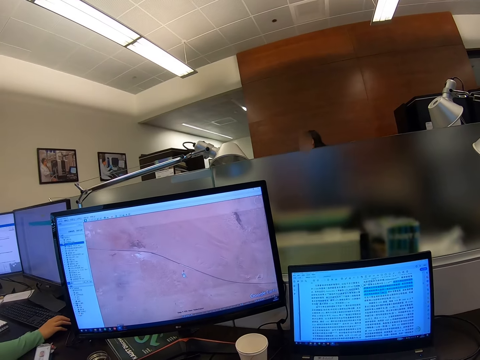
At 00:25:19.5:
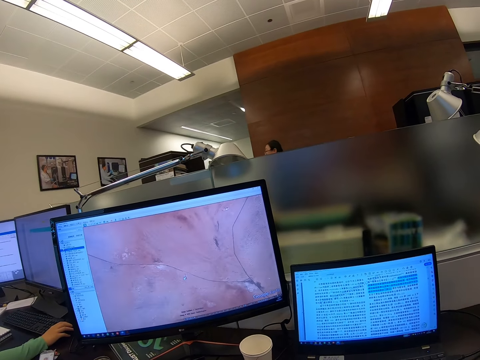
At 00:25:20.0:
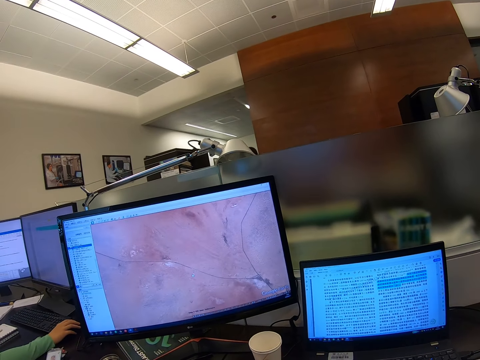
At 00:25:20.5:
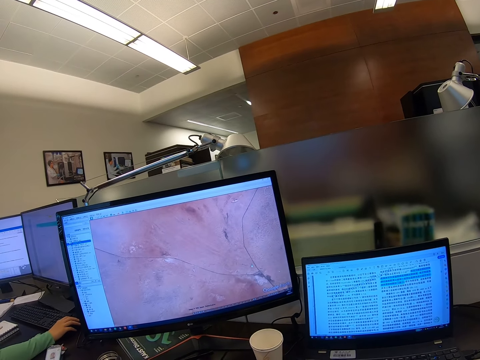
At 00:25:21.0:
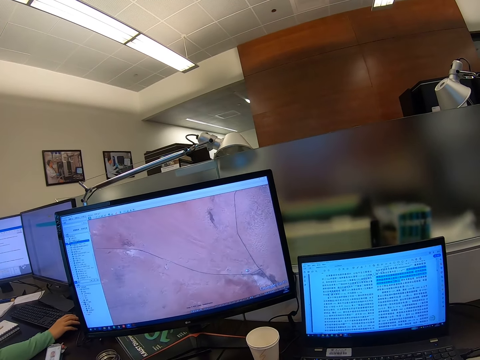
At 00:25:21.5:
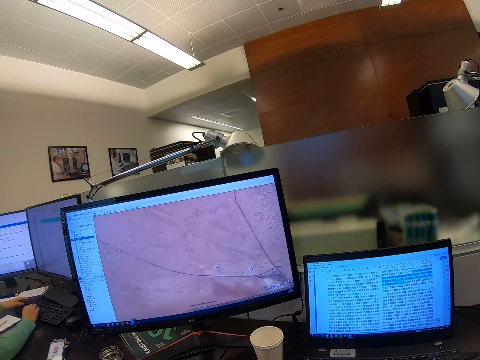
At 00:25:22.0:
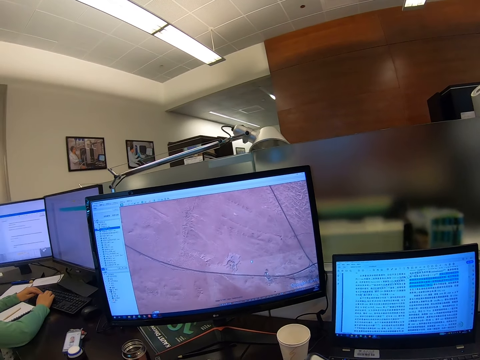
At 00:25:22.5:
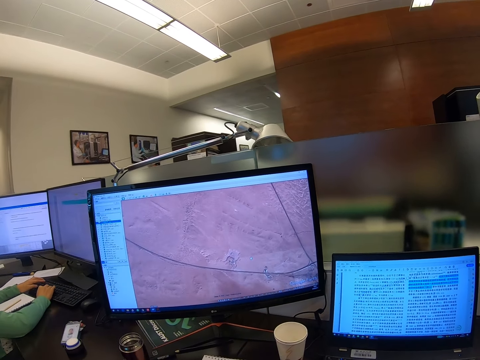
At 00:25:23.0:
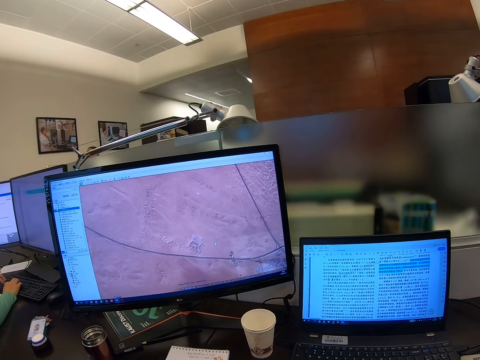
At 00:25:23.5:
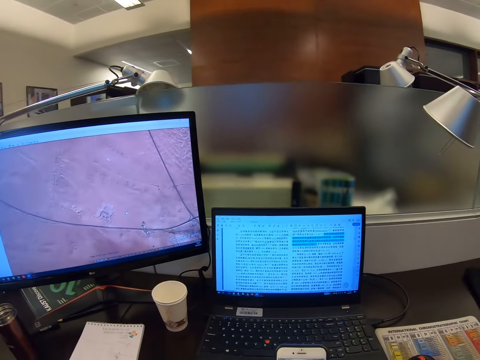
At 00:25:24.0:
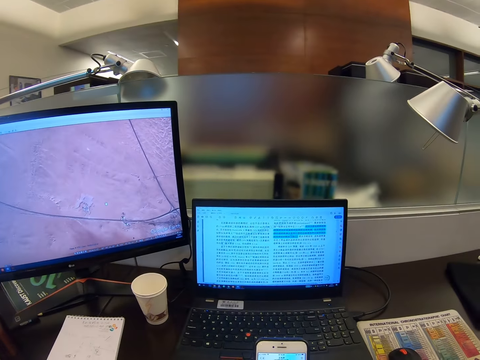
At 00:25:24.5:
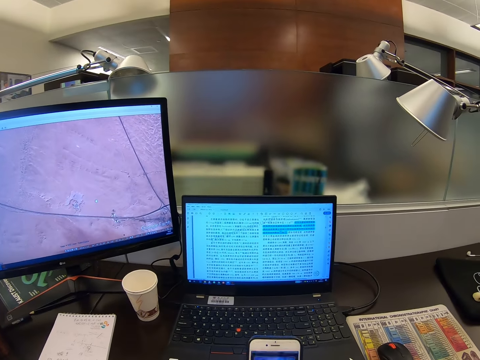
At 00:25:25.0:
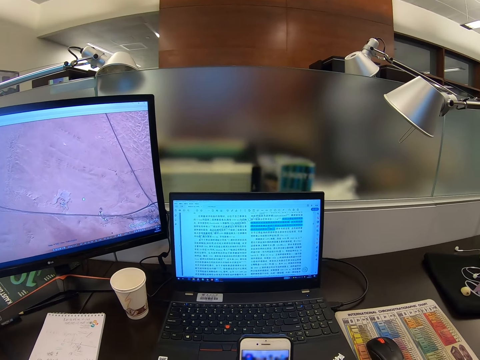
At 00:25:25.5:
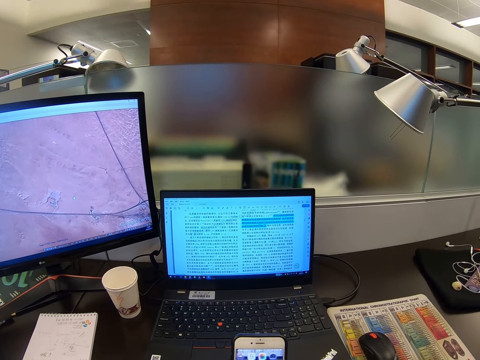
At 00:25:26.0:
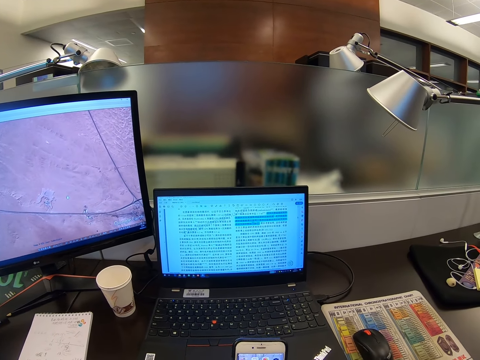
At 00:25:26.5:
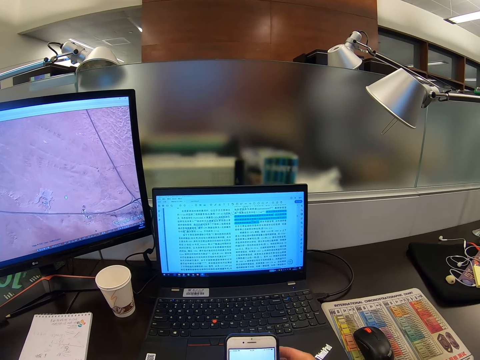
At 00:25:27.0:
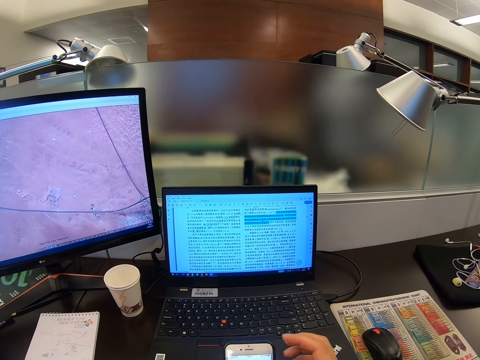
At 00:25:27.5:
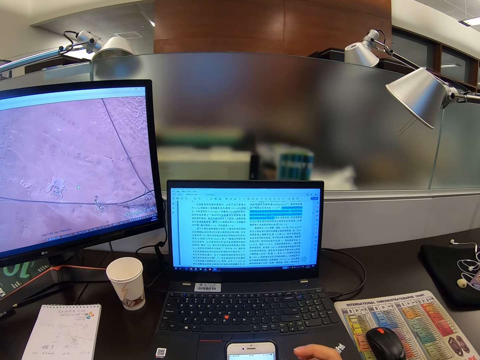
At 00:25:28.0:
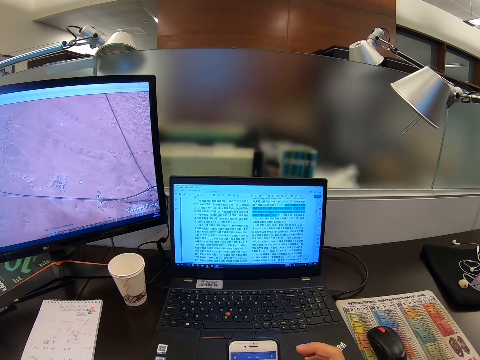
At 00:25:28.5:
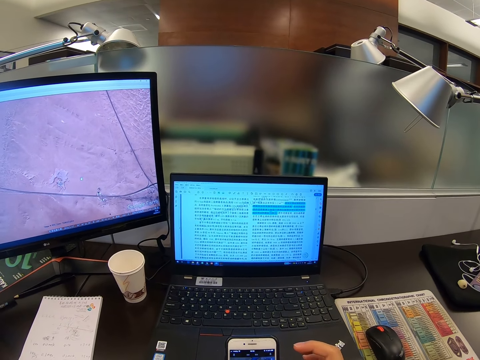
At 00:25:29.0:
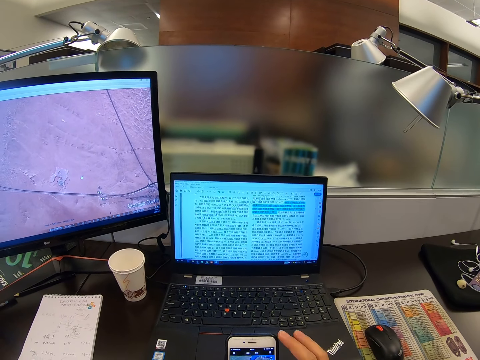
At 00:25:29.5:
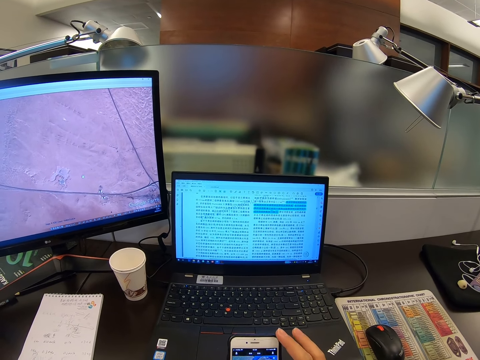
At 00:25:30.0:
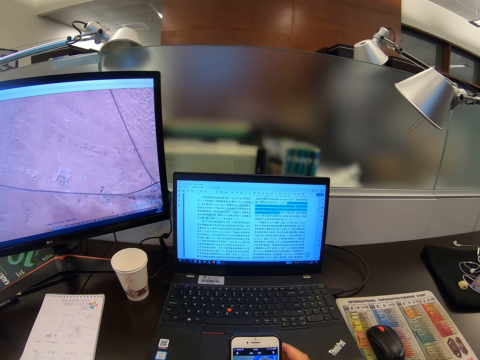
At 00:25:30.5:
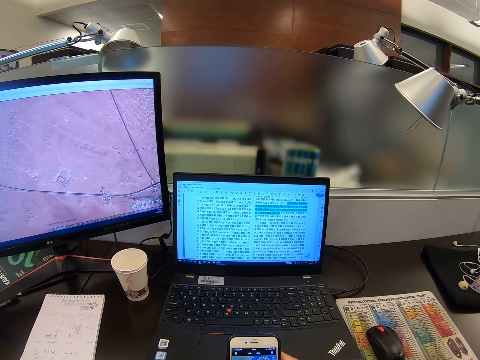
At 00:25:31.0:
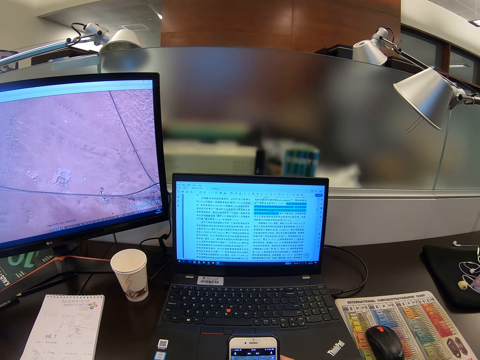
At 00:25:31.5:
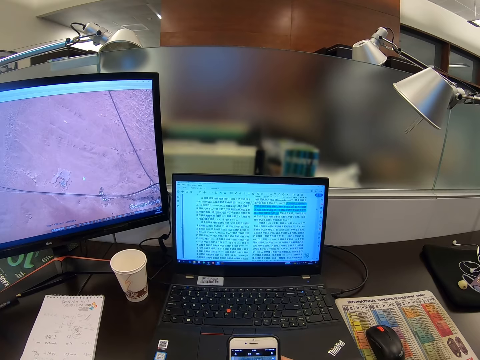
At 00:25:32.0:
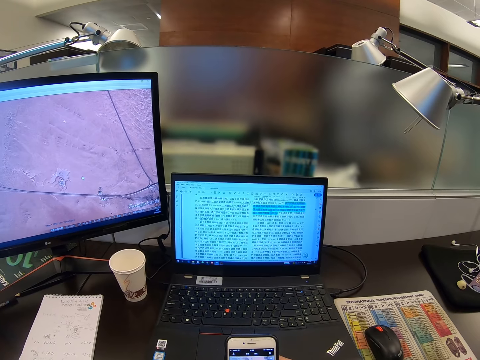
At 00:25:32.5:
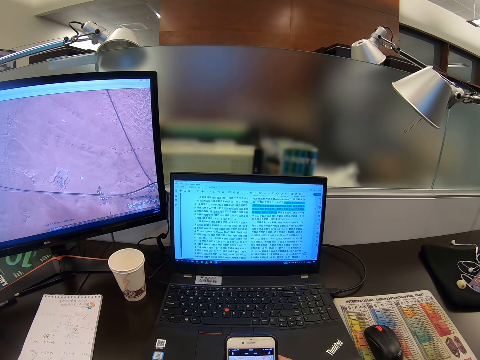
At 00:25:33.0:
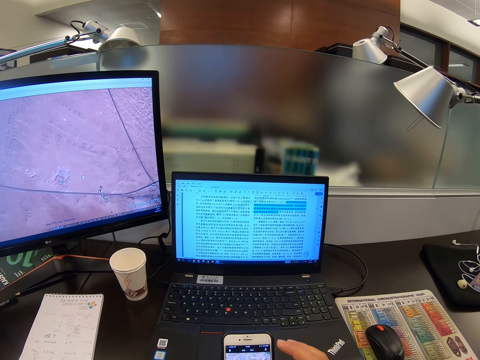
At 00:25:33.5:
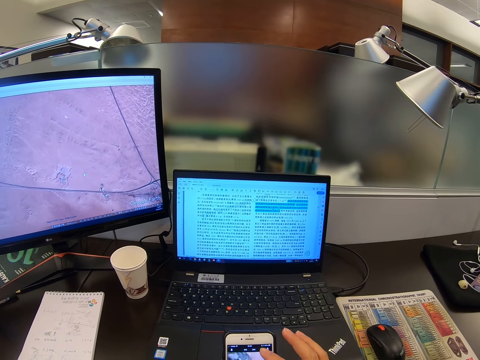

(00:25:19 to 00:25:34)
The camera wearer scrolls a computer. They operate the phone.

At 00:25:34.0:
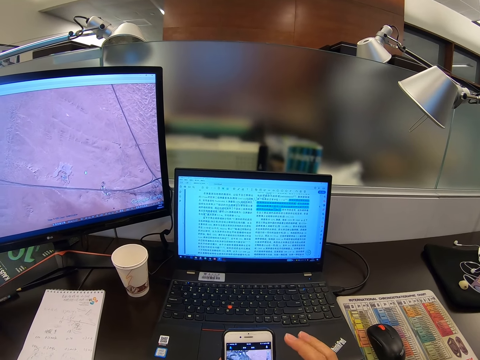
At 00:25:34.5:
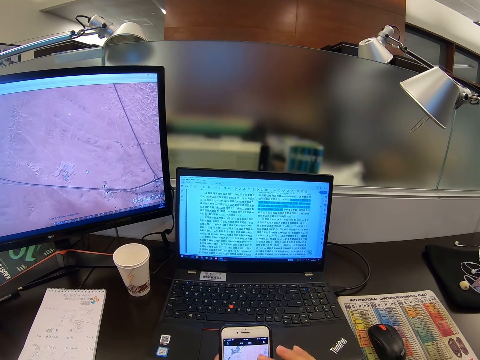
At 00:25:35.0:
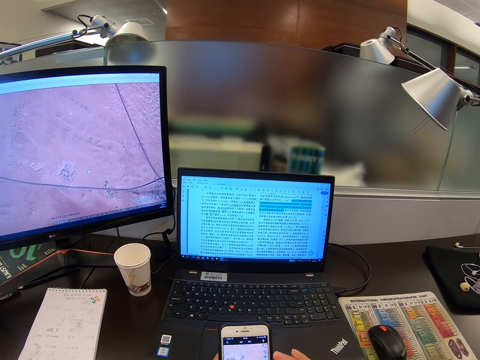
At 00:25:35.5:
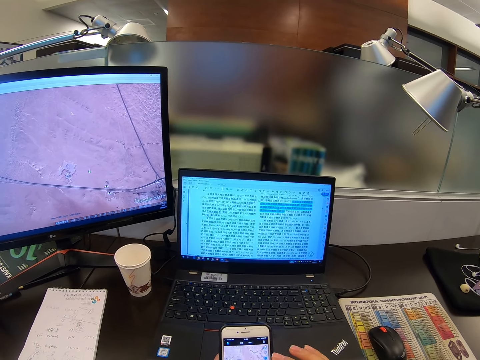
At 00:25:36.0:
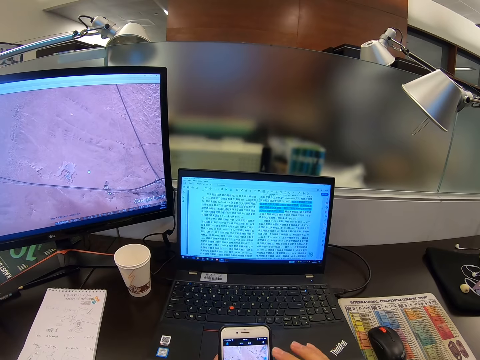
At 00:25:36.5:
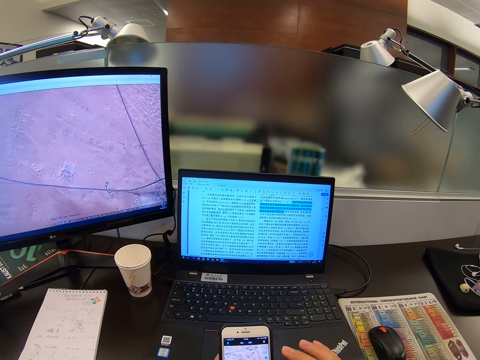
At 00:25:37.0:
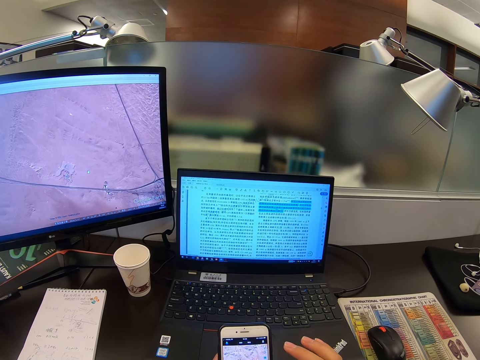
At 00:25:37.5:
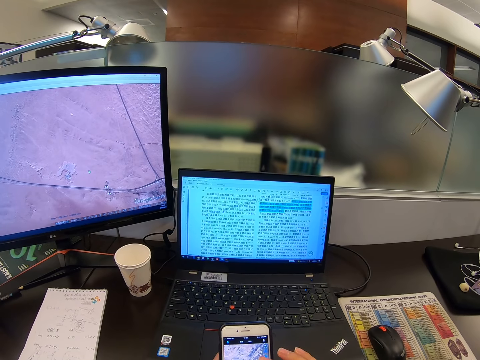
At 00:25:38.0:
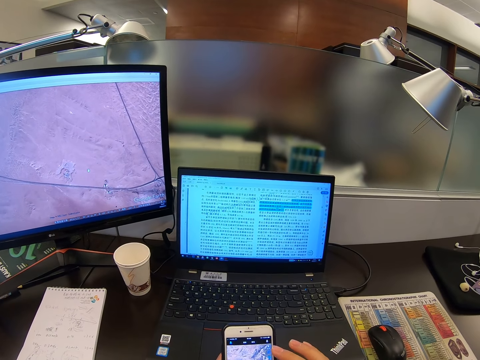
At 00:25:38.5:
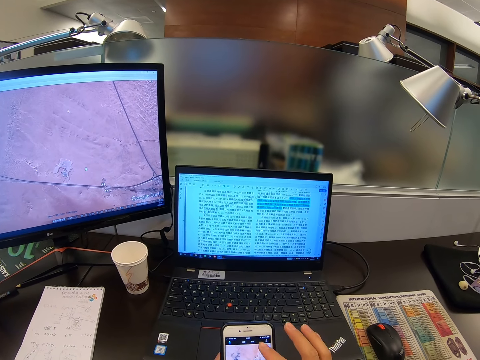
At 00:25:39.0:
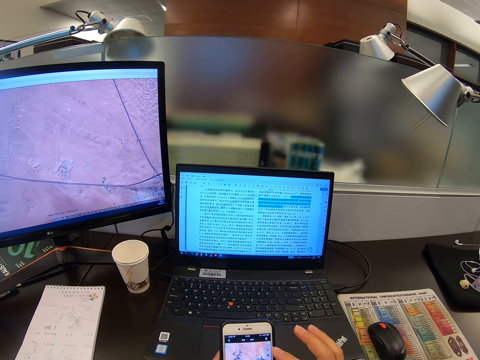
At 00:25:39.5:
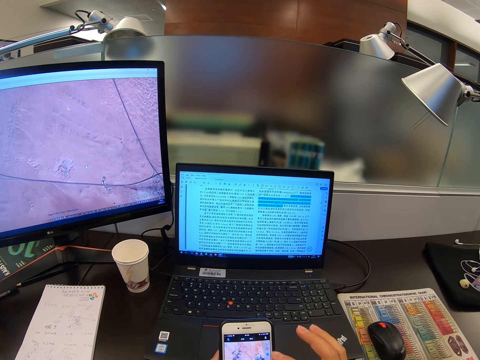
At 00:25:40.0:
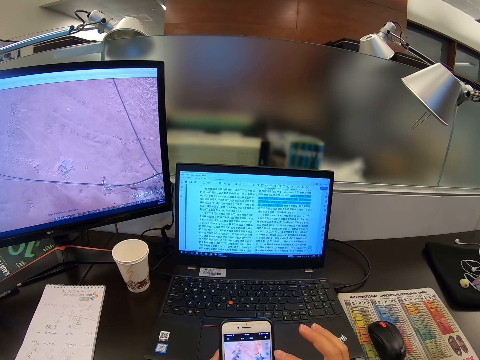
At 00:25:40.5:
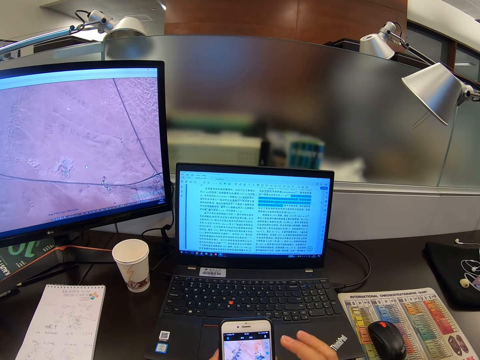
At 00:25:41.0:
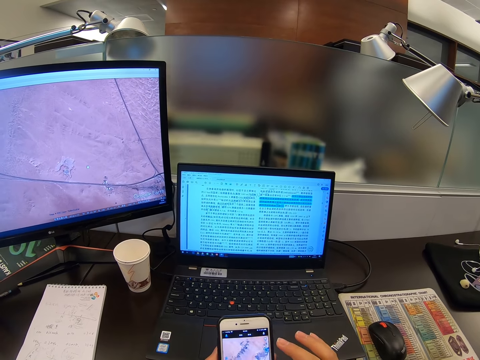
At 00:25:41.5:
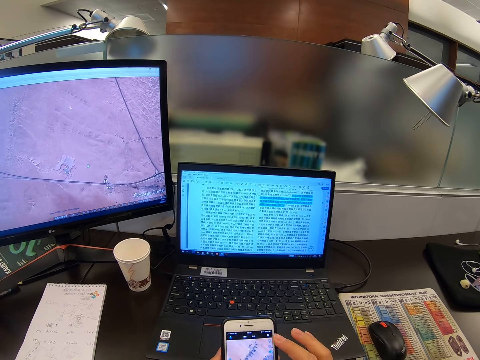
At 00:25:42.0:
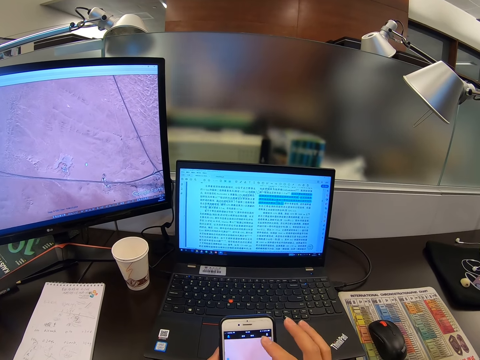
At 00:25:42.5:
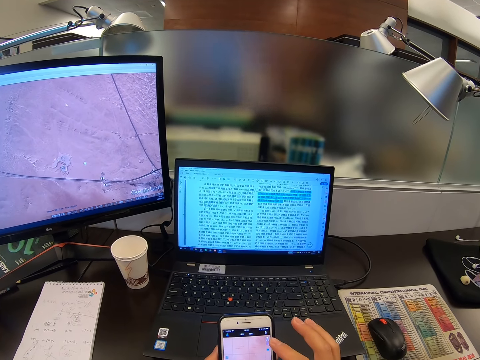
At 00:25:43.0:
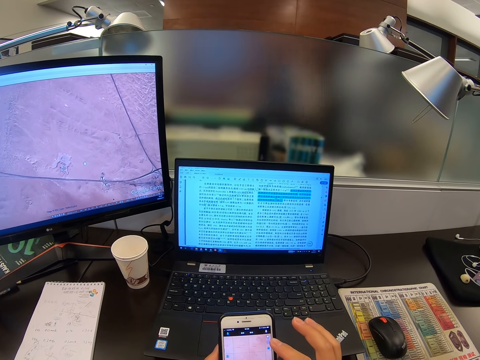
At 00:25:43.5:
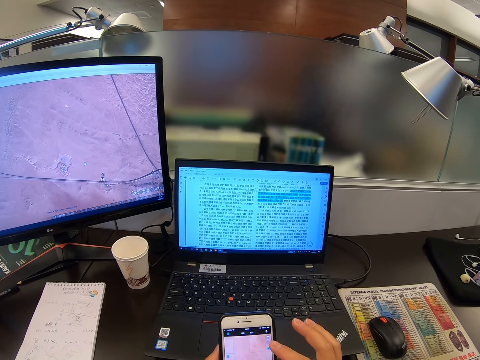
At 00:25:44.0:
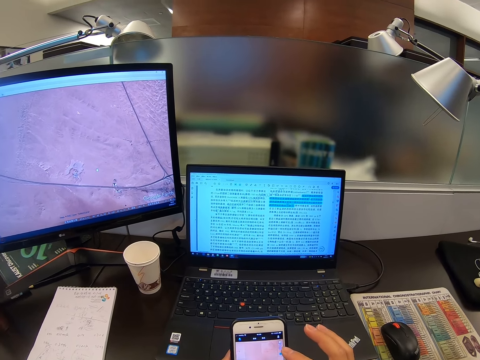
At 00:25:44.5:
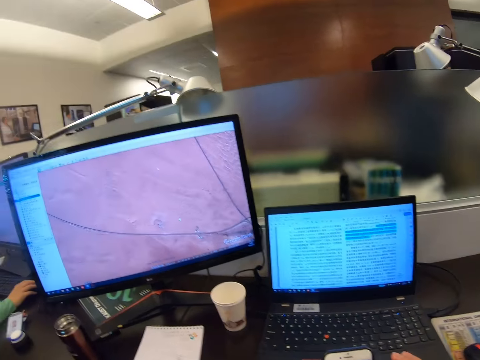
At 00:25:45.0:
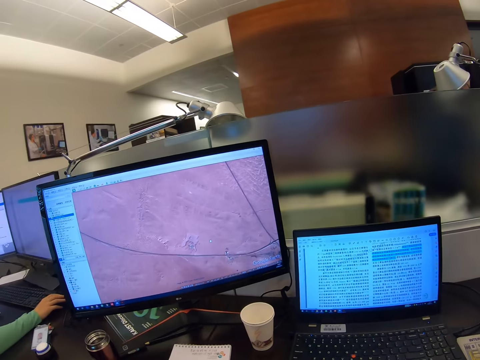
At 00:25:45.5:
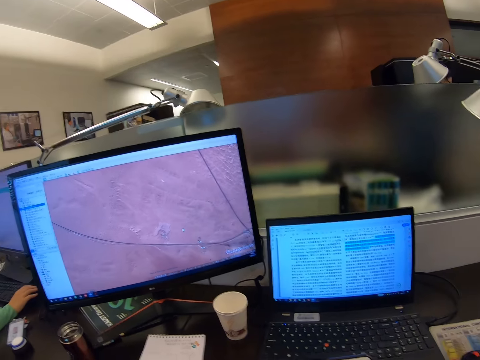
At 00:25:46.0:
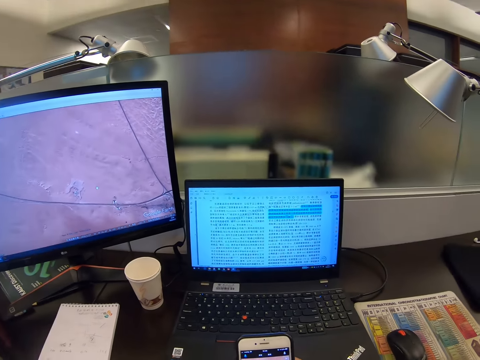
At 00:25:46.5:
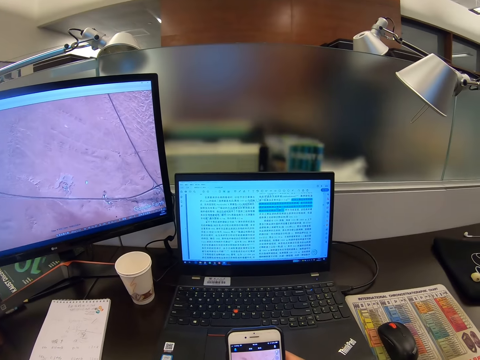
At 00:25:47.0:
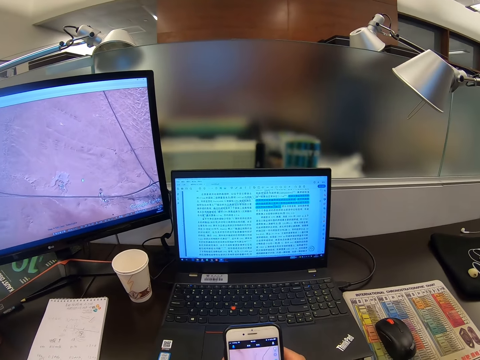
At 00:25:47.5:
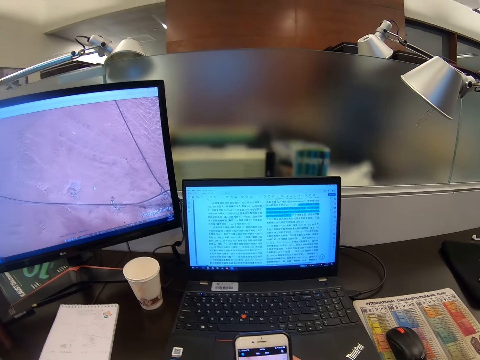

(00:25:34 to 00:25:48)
The camera wearer scrolls a phone.
